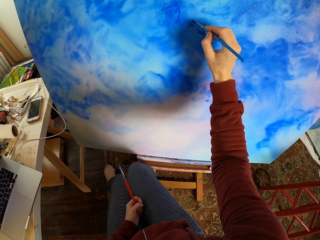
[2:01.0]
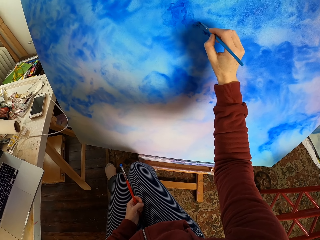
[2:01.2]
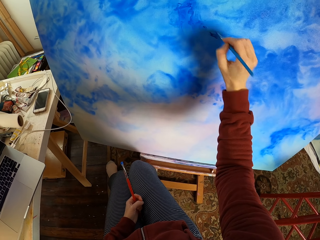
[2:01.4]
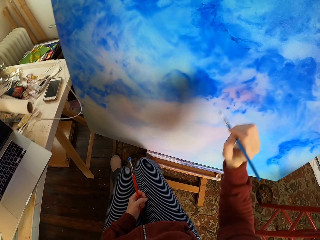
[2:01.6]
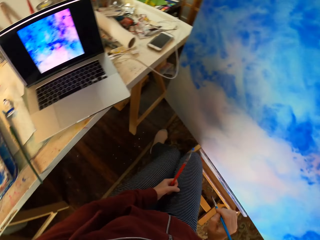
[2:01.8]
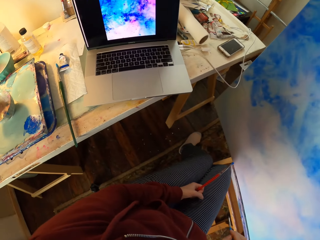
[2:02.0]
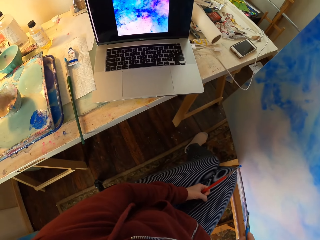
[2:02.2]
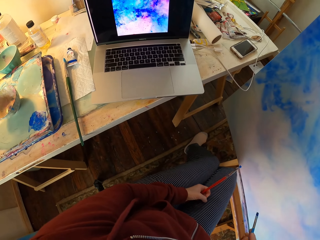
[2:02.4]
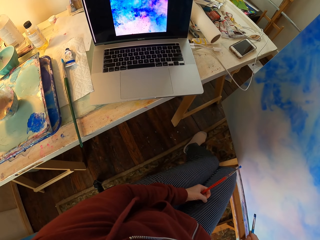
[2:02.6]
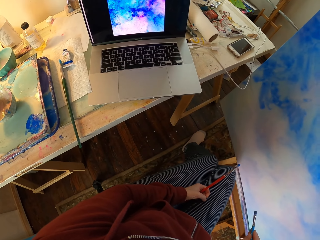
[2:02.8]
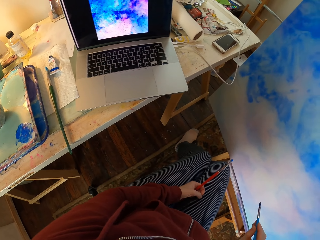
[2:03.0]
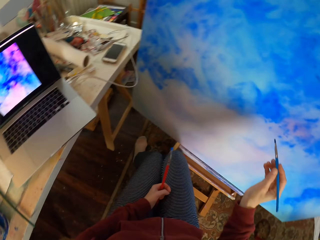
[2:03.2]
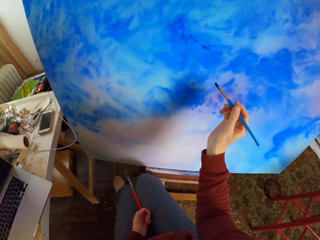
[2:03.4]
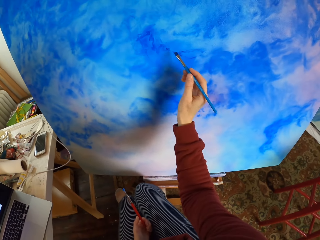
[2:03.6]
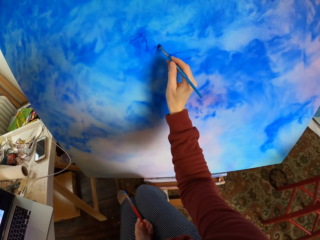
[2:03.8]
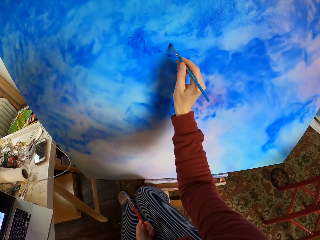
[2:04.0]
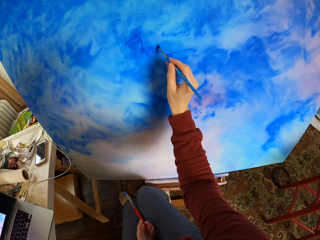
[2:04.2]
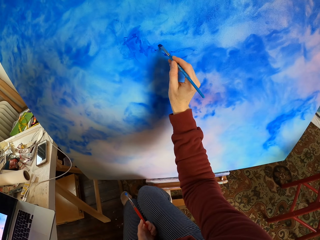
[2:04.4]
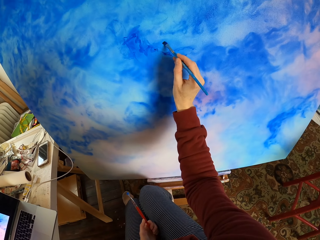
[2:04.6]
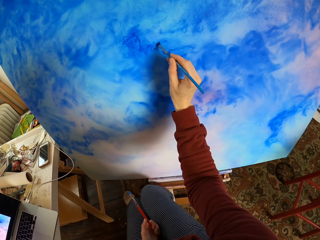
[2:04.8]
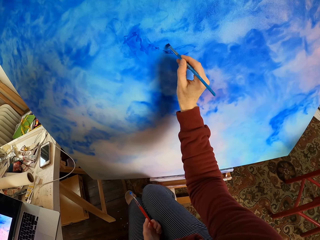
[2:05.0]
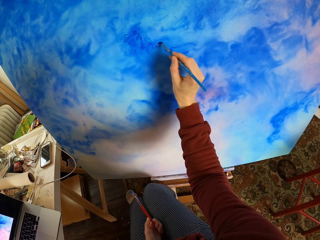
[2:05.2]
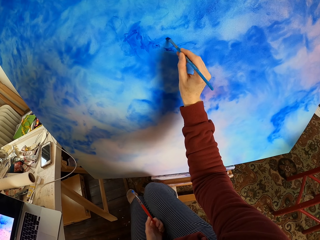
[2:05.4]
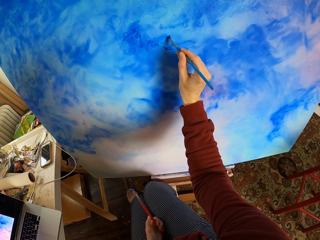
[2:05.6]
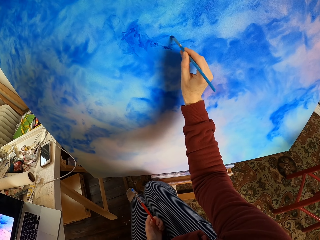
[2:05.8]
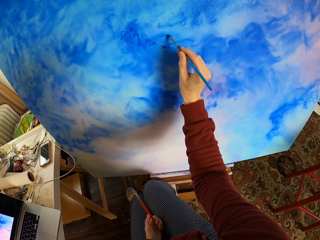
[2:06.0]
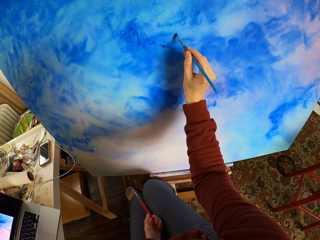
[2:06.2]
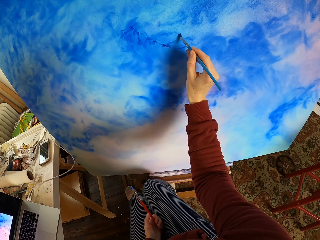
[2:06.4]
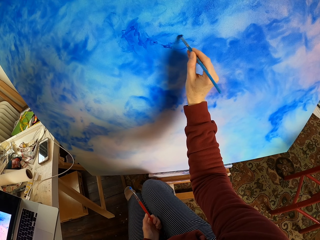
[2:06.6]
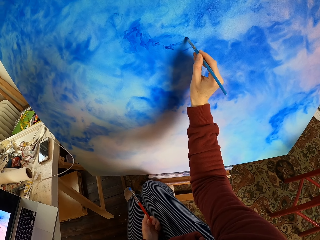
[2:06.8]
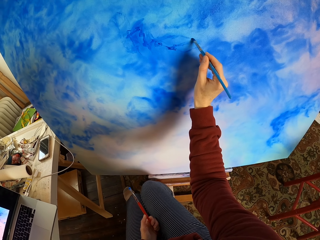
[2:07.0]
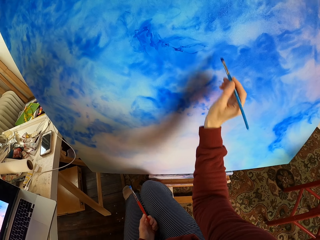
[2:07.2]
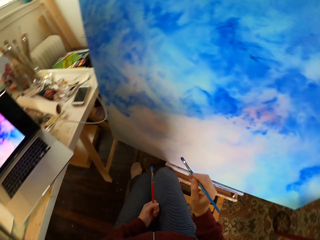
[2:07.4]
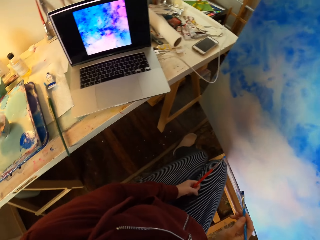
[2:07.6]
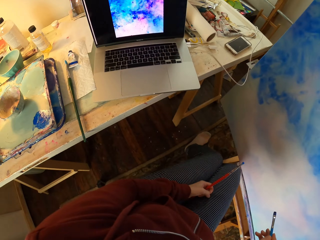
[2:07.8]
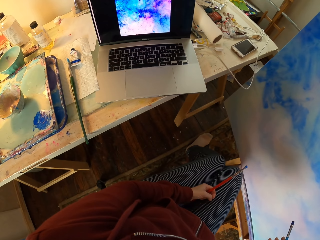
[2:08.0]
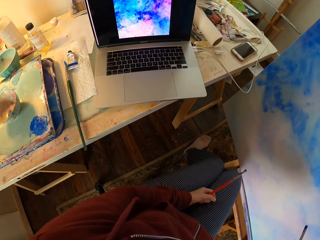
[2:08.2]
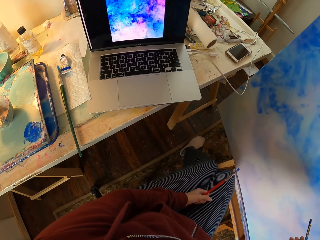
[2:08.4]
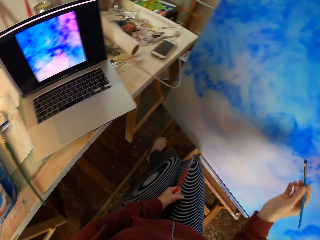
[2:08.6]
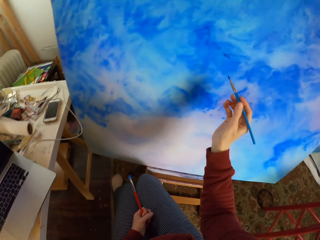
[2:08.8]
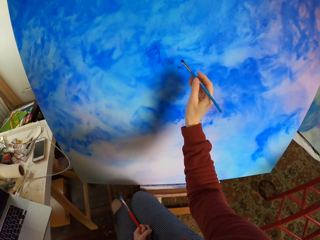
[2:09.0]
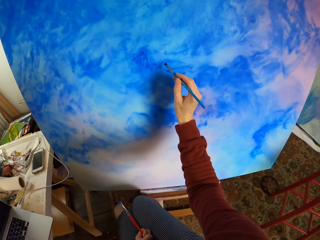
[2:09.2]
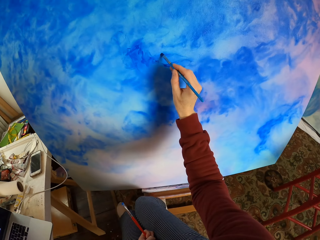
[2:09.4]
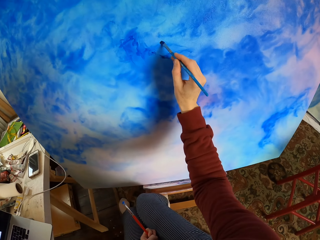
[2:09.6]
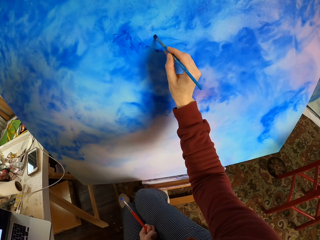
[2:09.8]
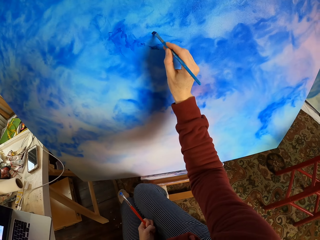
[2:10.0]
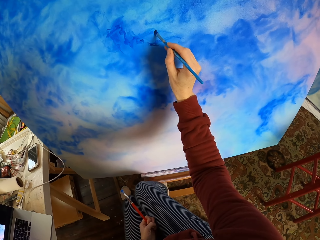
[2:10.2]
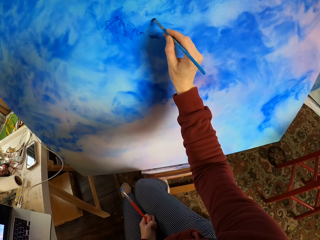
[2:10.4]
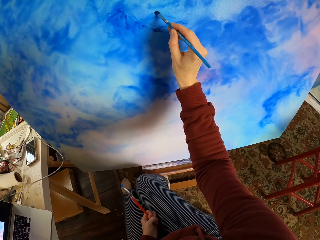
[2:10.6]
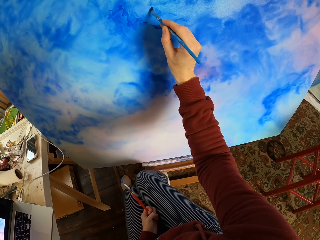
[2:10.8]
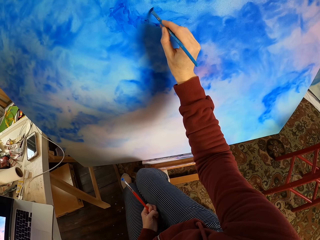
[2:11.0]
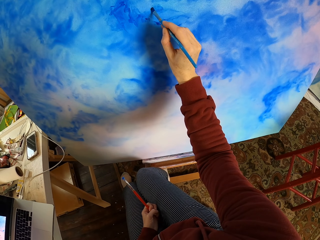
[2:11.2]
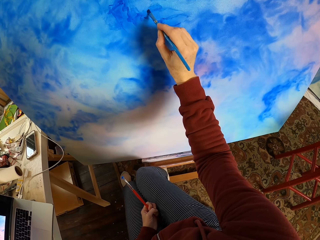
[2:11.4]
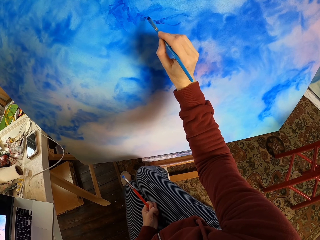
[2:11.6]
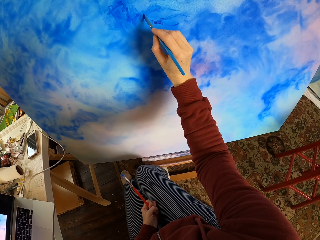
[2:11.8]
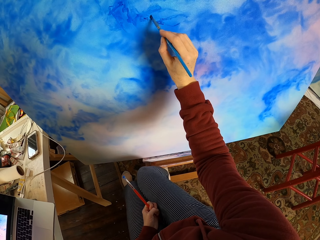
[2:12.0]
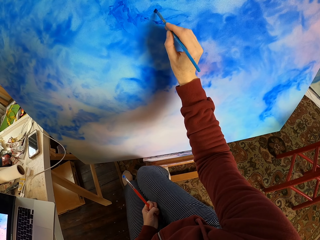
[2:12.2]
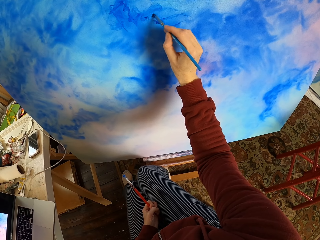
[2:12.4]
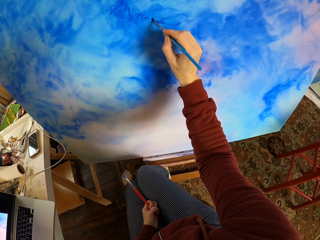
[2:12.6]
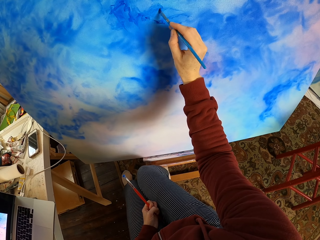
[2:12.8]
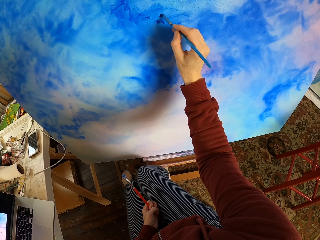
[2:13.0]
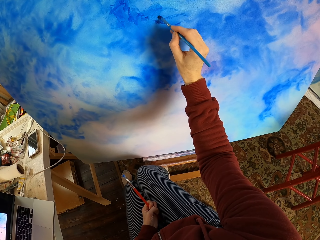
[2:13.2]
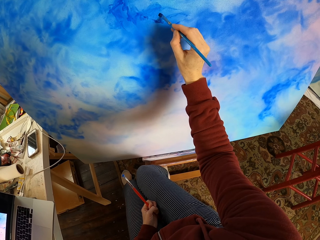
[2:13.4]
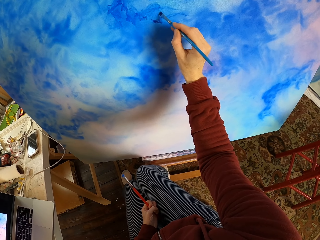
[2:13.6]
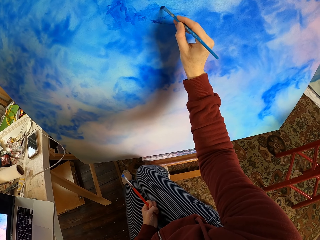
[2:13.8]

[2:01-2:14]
The camera wearer looks at the laptop. They paint on a canvas. They look at the laptop. They paint on the canvas.

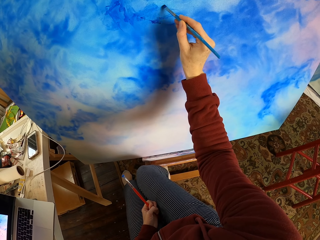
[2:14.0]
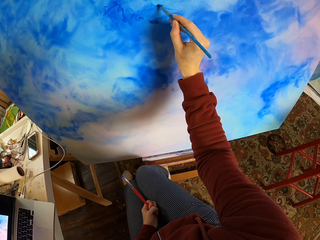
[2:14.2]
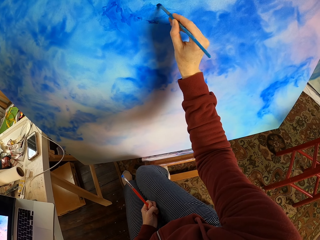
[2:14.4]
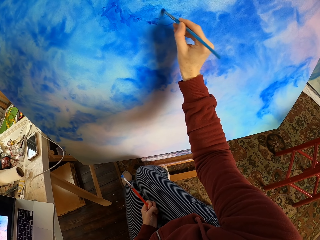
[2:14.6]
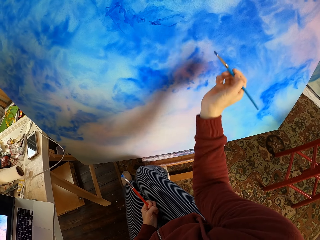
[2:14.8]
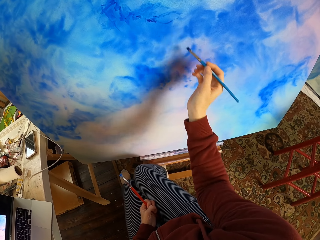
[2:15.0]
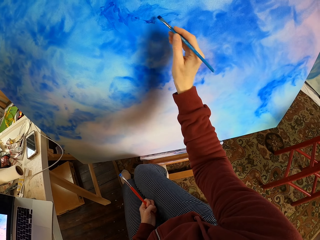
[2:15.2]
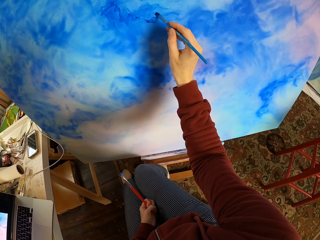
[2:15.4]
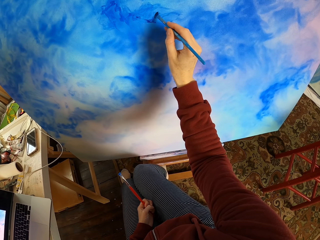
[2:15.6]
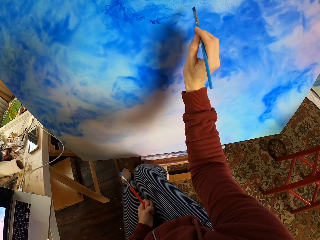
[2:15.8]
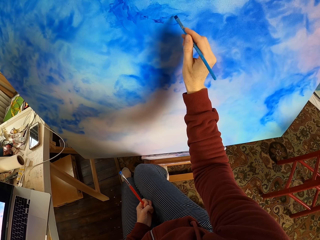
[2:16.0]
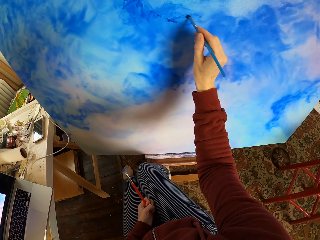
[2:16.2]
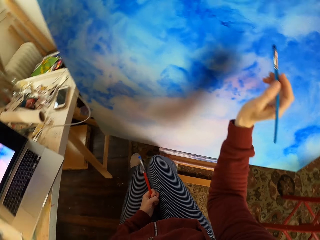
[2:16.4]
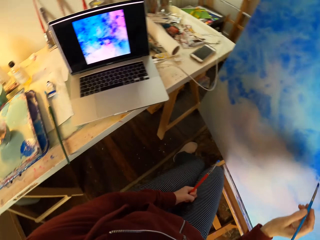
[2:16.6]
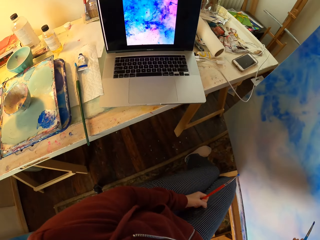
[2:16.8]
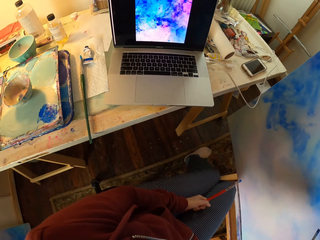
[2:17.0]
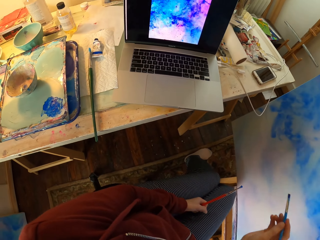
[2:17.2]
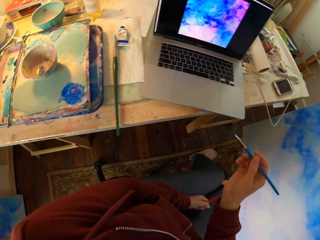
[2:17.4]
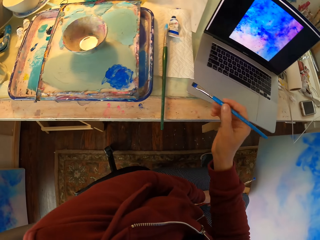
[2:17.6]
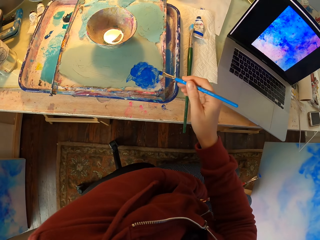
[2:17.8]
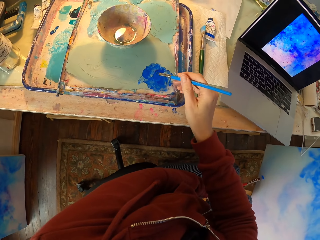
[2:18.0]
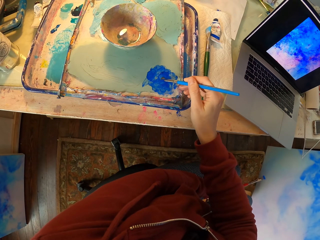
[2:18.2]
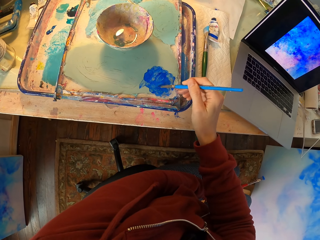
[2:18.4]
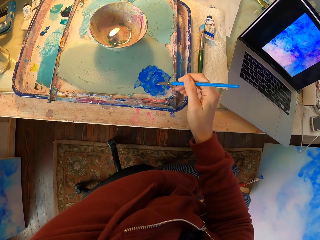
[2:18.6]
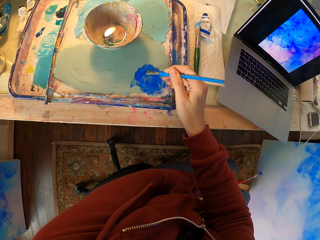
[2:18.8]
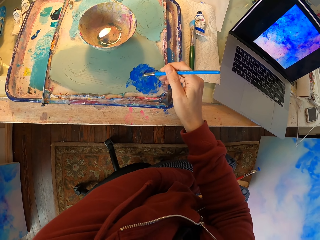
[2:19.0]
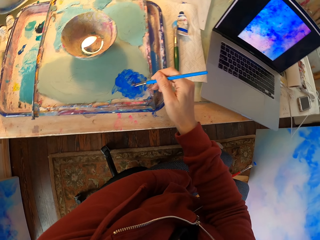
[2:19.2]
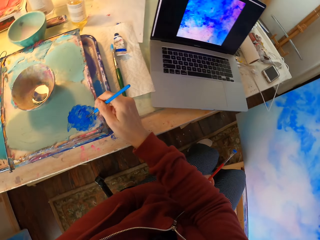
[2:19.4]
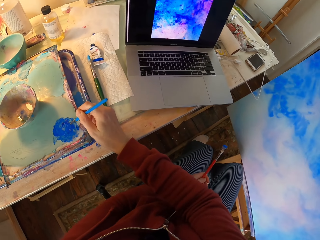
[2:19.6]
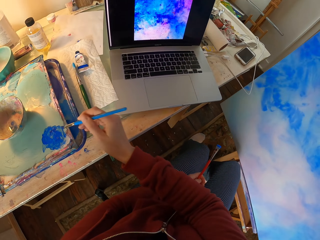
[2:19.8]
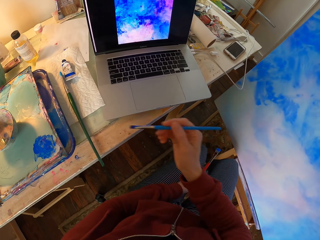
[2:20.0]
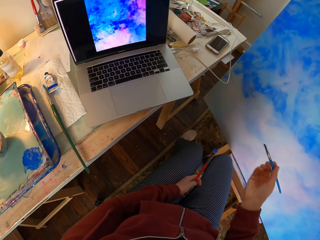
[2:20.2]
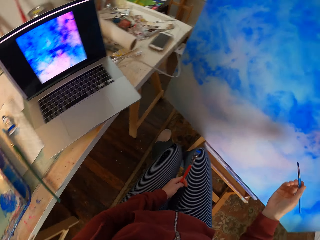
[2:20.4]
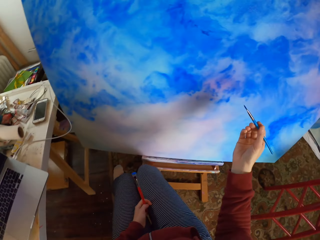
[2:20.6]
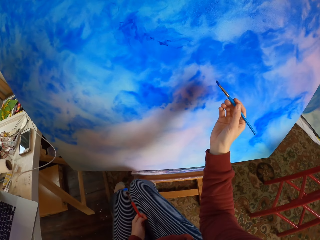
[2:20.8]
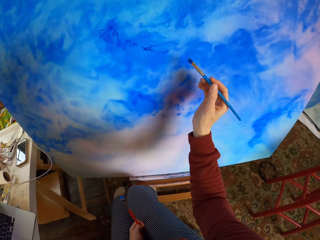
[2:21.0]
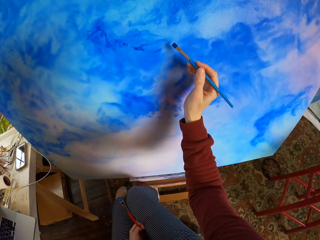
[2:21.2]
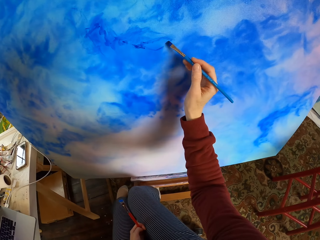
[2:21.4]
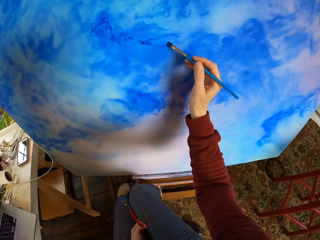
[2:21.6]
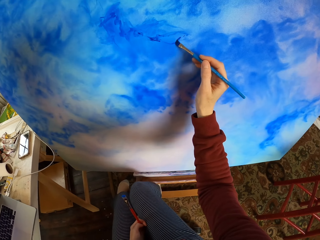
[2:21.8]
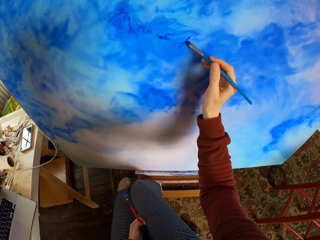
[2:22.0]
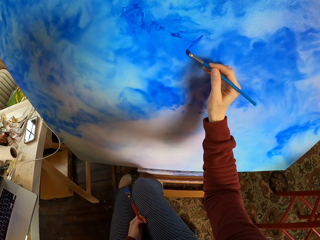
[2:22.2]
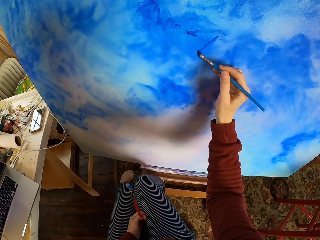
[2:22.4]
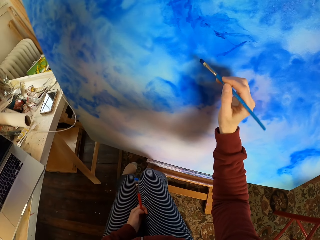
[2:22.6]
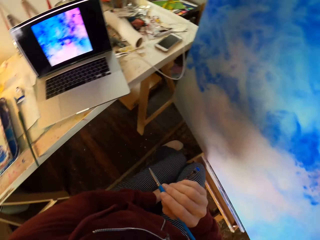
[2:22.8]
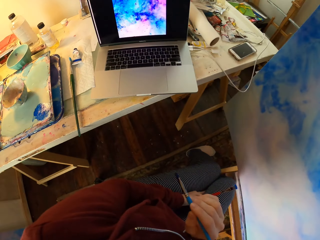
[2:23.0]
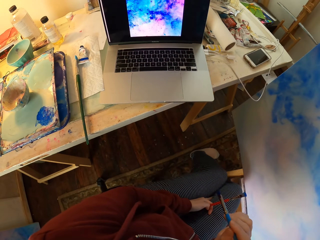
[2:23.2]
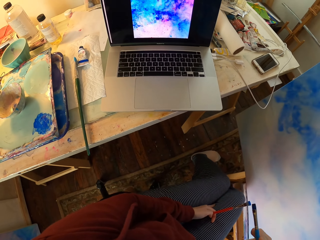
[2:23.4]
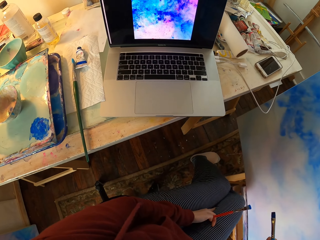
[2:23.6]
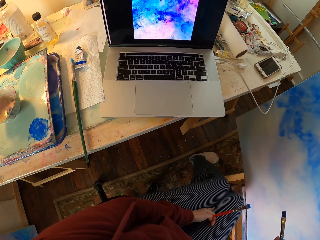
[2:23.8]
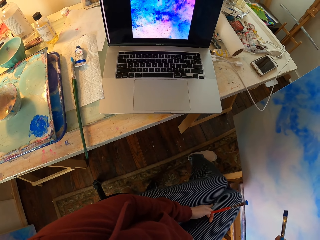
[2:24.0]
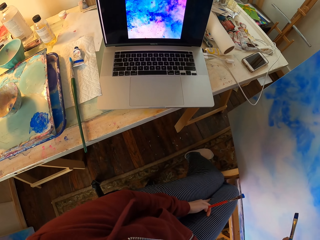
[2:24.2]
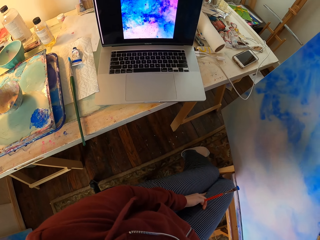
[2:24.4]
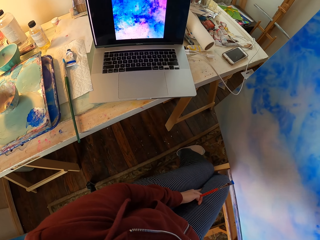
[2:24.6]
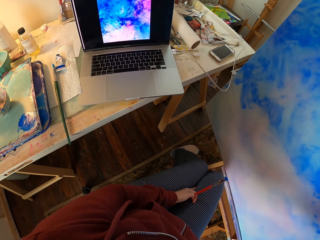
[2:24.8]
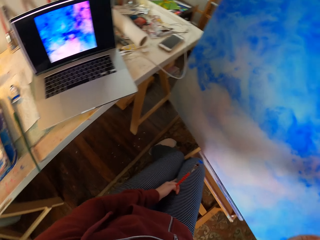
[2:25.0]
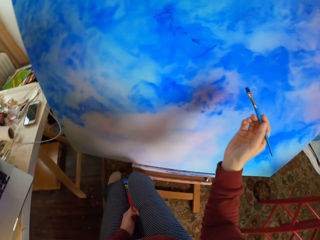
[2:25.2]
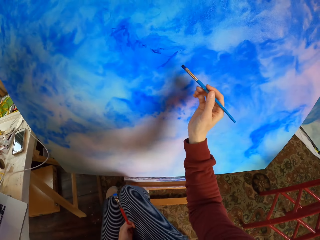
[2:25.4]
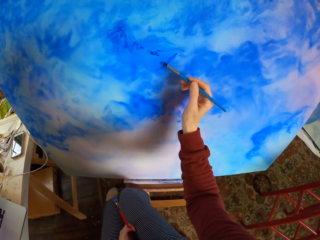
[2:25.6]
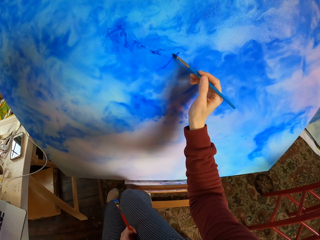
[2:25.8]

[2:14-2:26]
The camera wearer looks at the laptop. They pick up paint from the paint tray. They dip a brush in the paint. They look at the laptop. They paint on a canvas. They look at the laptop.
